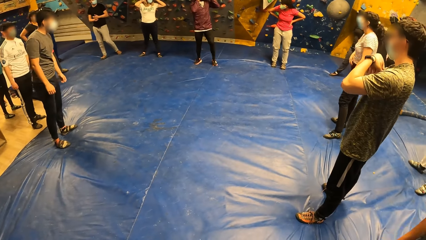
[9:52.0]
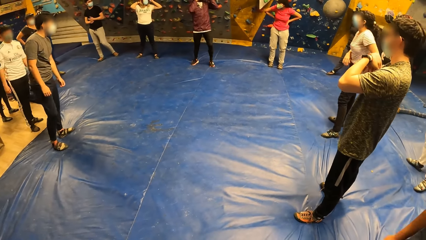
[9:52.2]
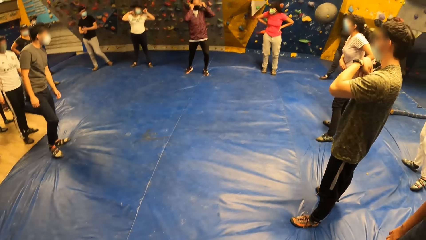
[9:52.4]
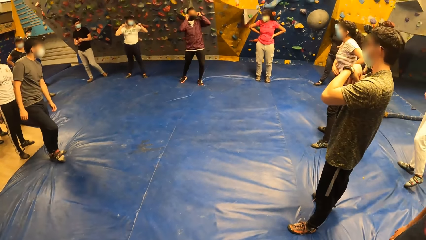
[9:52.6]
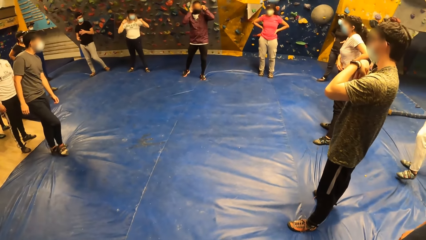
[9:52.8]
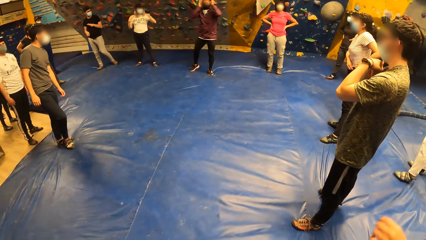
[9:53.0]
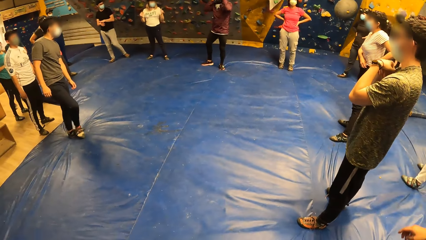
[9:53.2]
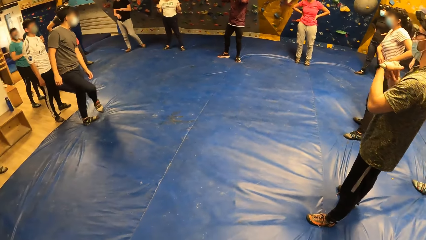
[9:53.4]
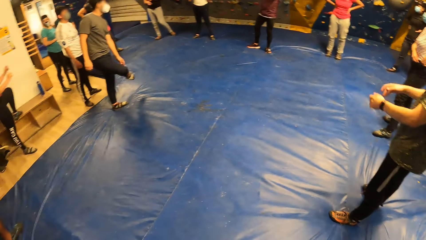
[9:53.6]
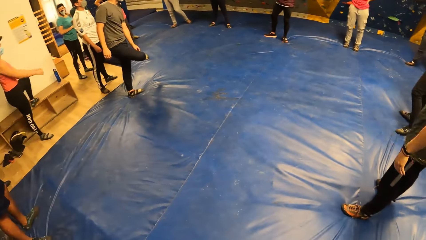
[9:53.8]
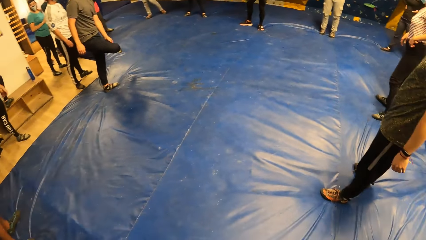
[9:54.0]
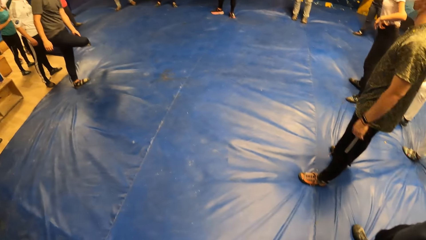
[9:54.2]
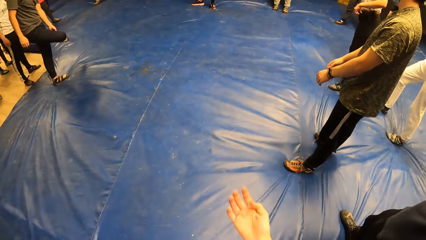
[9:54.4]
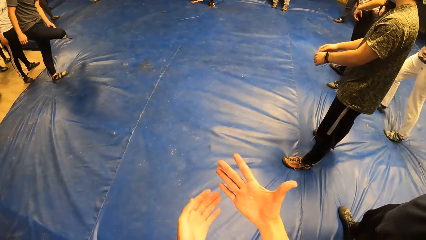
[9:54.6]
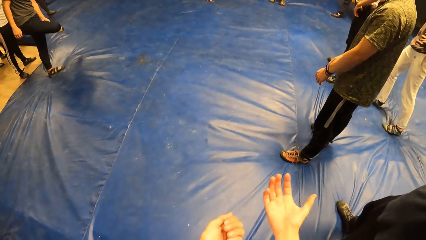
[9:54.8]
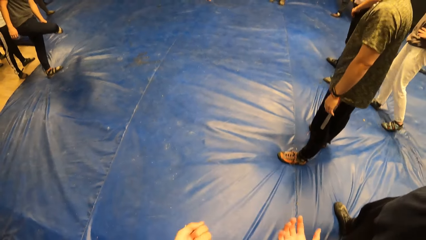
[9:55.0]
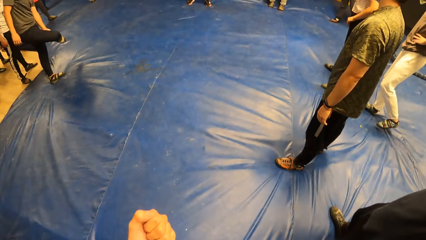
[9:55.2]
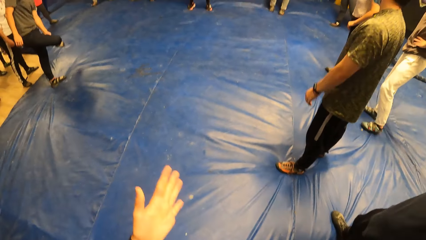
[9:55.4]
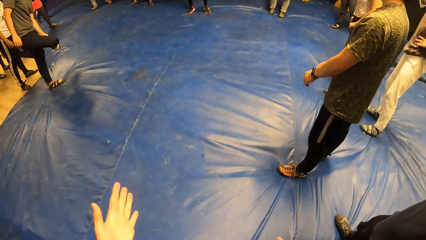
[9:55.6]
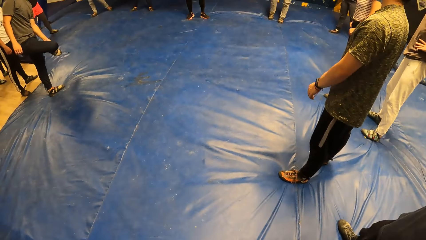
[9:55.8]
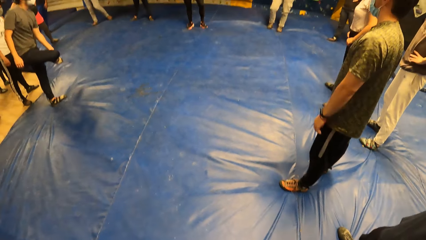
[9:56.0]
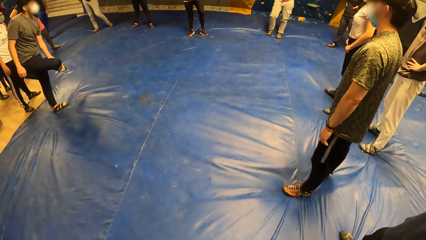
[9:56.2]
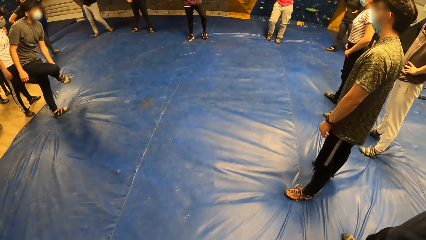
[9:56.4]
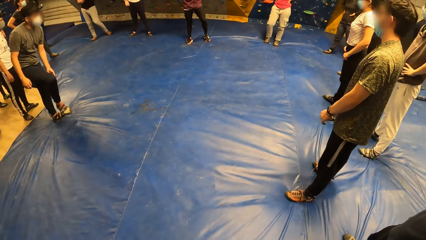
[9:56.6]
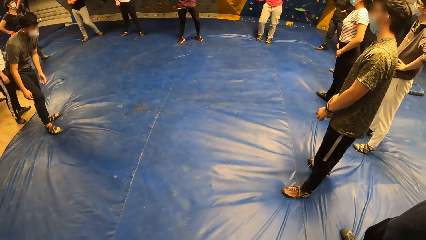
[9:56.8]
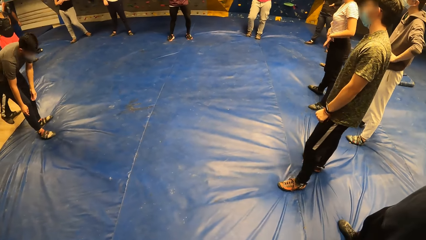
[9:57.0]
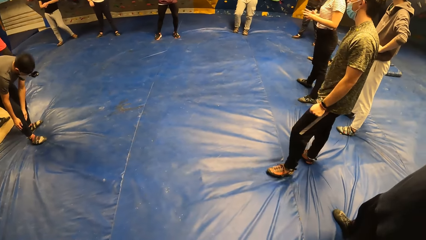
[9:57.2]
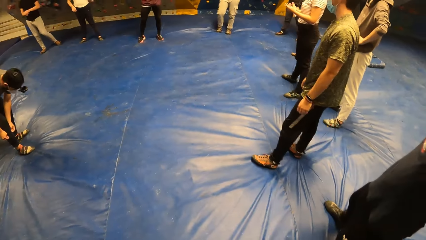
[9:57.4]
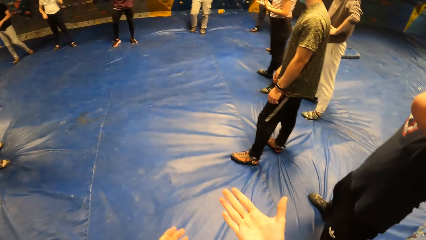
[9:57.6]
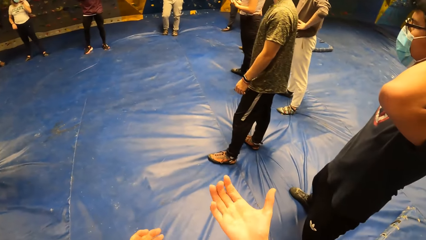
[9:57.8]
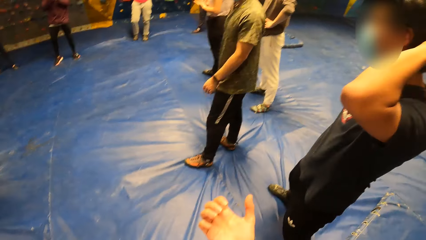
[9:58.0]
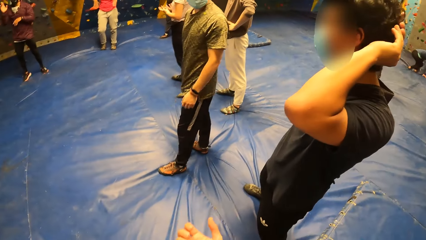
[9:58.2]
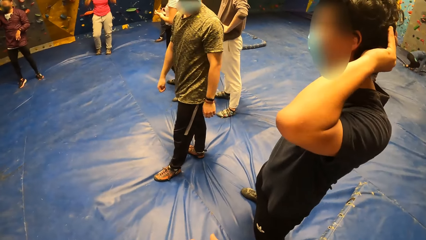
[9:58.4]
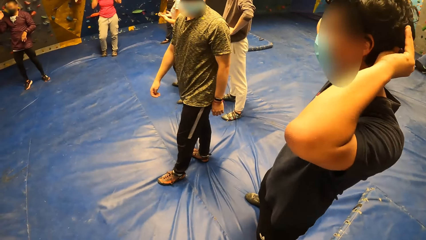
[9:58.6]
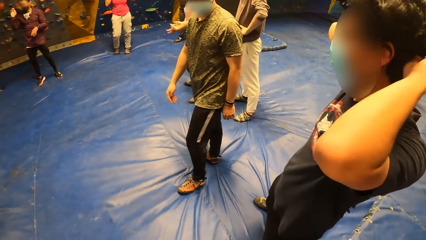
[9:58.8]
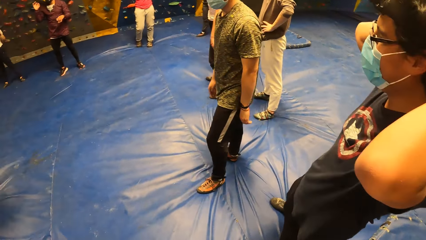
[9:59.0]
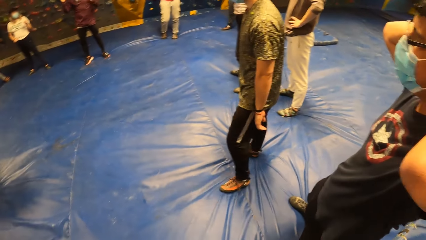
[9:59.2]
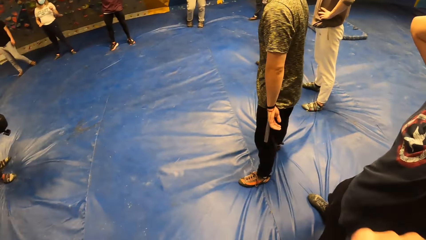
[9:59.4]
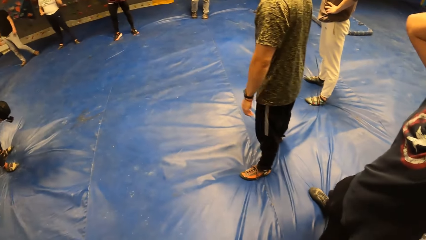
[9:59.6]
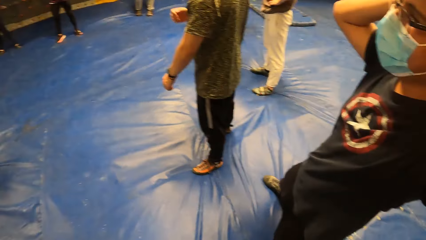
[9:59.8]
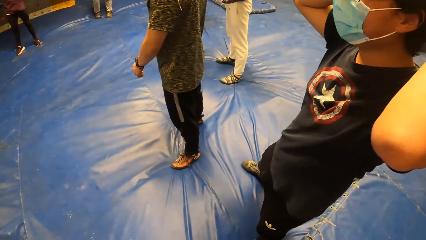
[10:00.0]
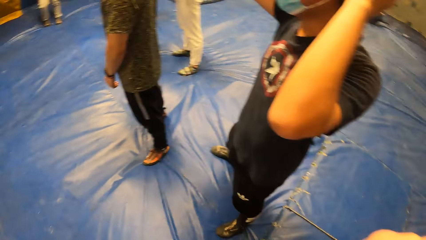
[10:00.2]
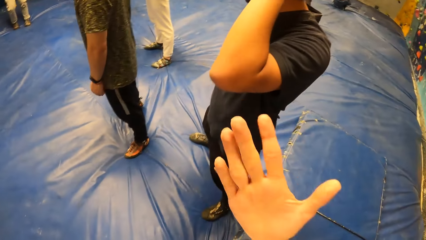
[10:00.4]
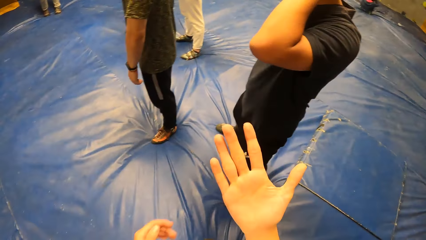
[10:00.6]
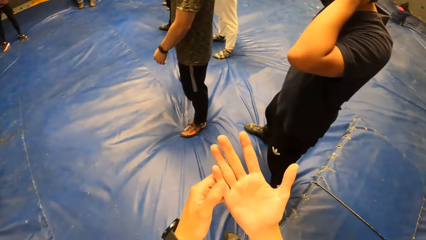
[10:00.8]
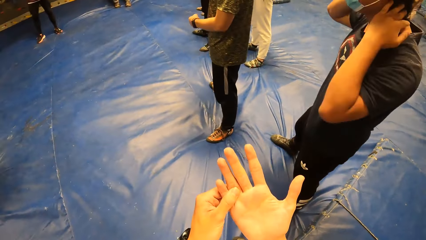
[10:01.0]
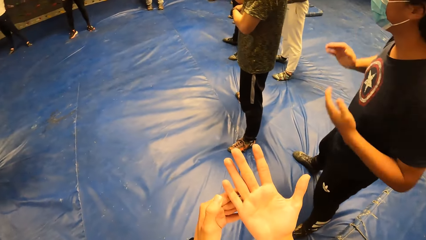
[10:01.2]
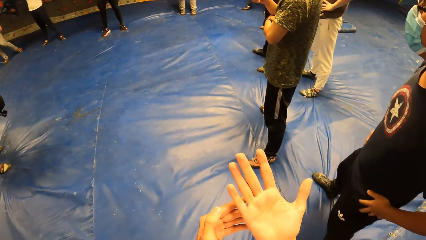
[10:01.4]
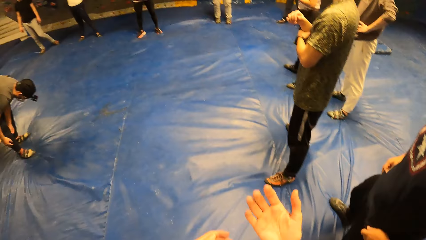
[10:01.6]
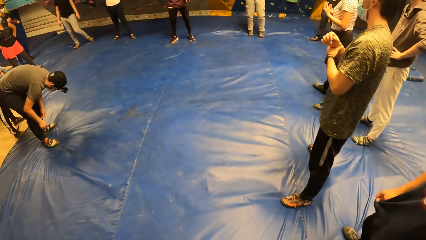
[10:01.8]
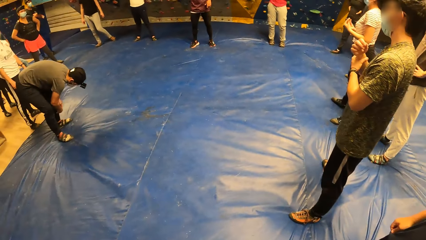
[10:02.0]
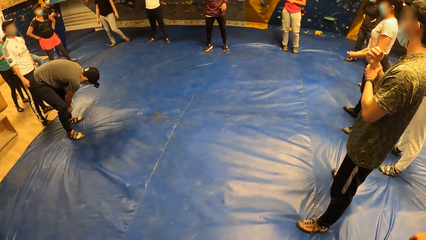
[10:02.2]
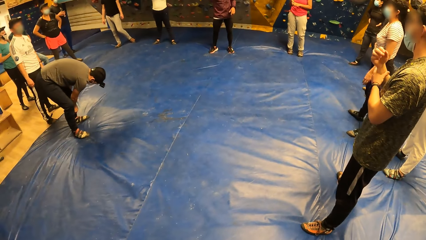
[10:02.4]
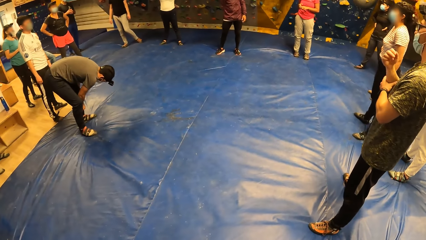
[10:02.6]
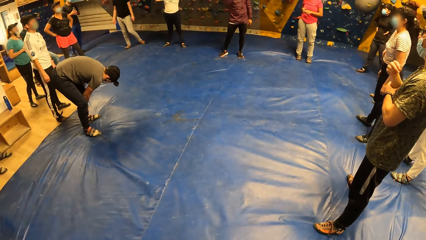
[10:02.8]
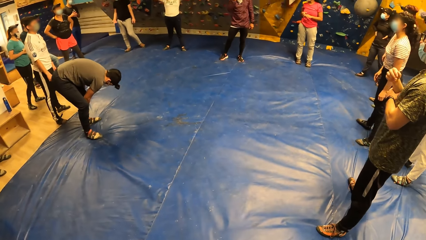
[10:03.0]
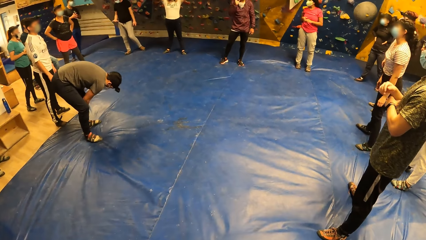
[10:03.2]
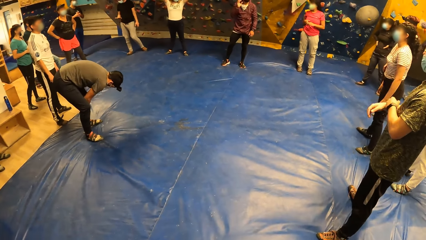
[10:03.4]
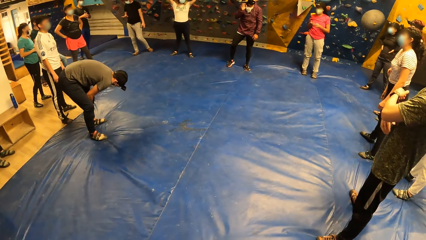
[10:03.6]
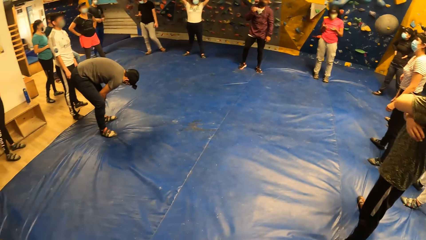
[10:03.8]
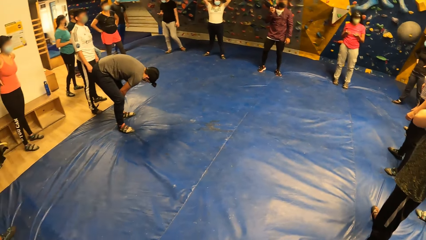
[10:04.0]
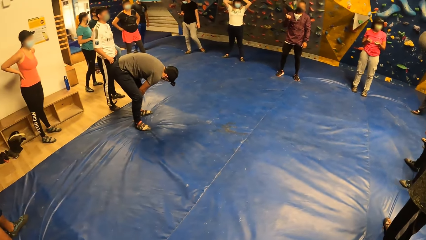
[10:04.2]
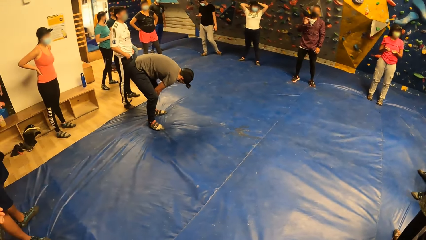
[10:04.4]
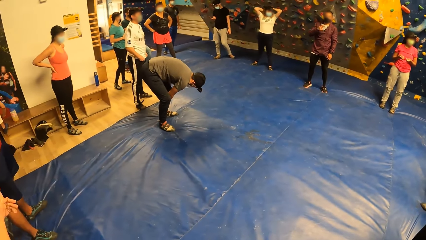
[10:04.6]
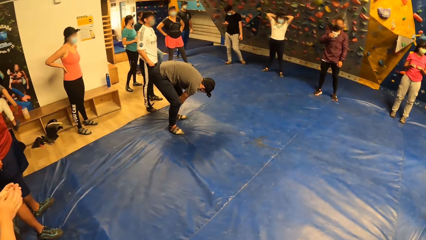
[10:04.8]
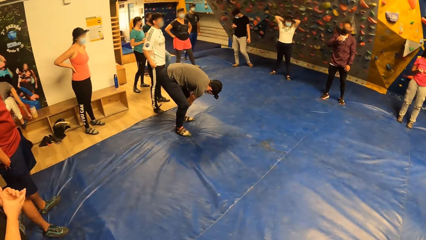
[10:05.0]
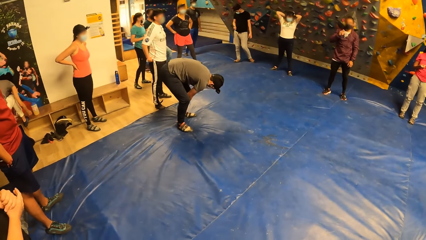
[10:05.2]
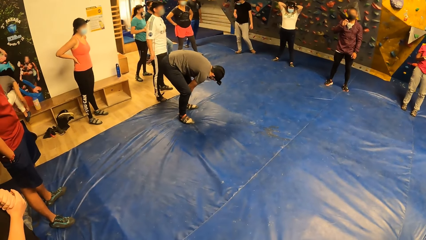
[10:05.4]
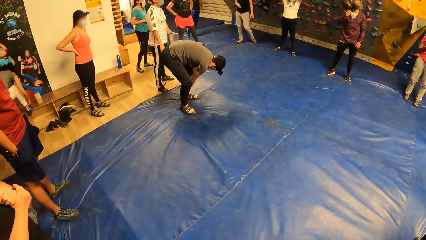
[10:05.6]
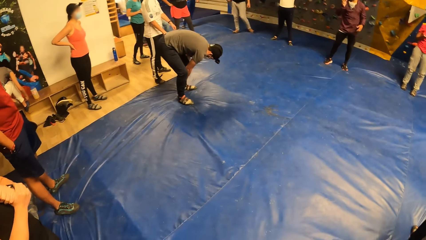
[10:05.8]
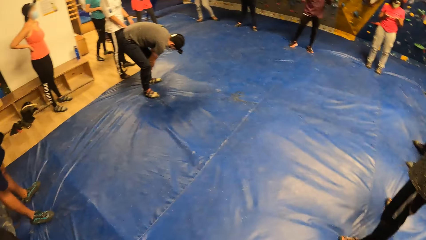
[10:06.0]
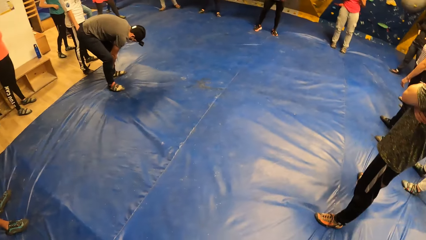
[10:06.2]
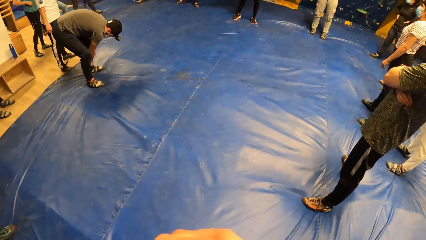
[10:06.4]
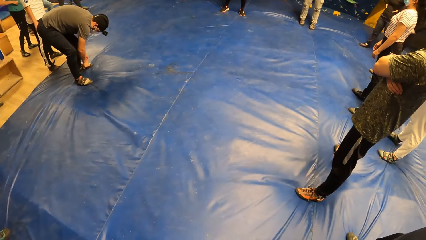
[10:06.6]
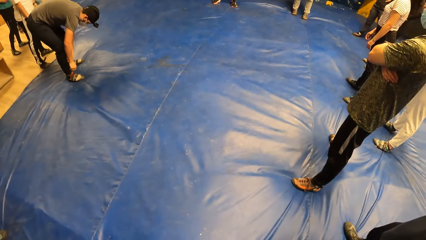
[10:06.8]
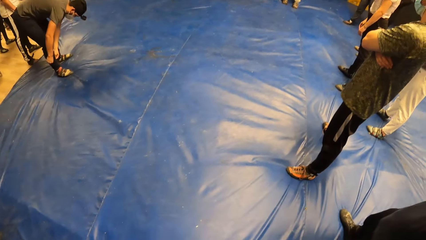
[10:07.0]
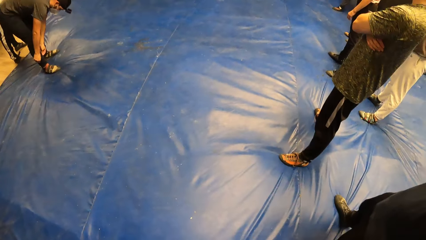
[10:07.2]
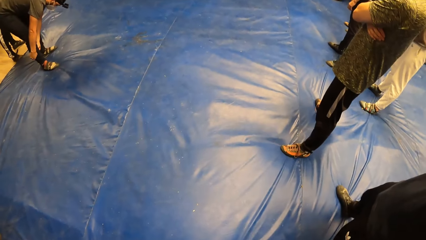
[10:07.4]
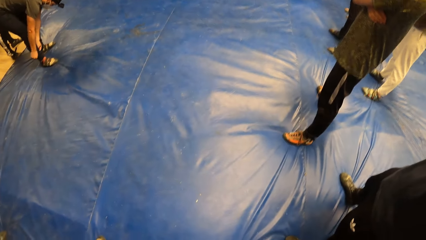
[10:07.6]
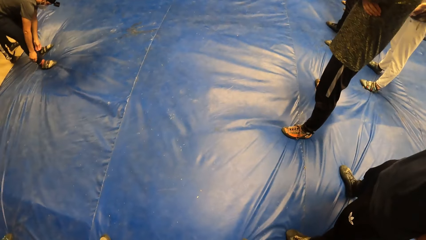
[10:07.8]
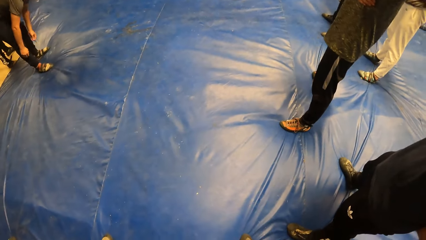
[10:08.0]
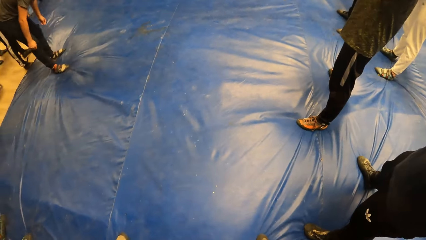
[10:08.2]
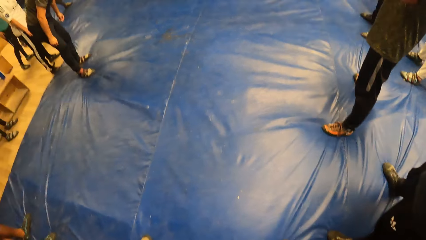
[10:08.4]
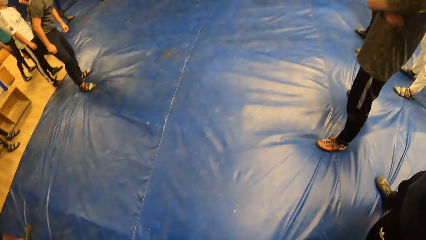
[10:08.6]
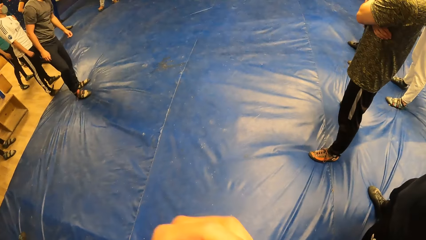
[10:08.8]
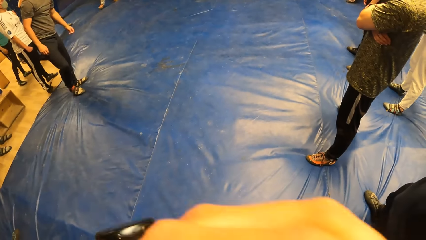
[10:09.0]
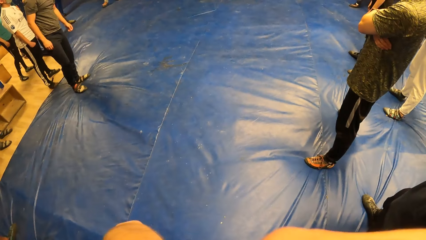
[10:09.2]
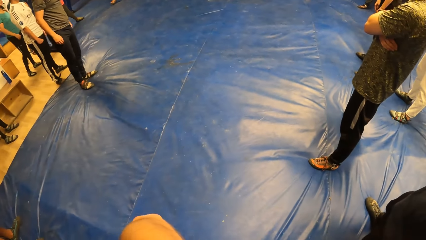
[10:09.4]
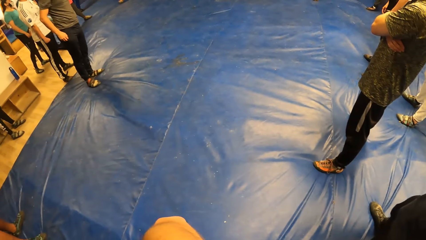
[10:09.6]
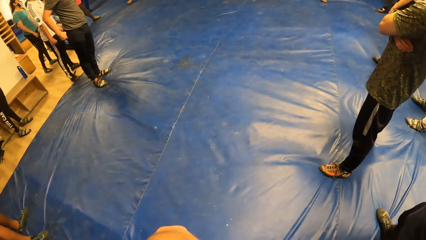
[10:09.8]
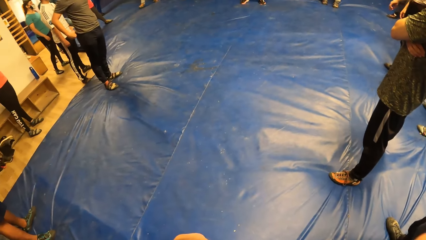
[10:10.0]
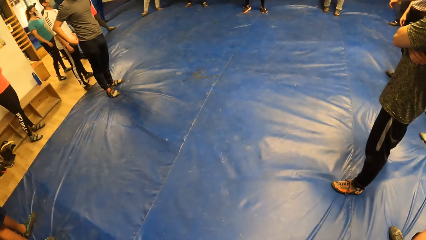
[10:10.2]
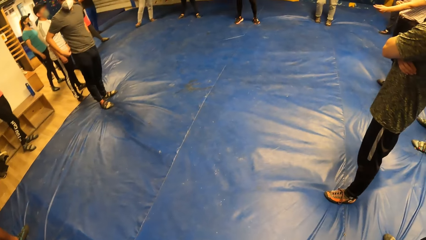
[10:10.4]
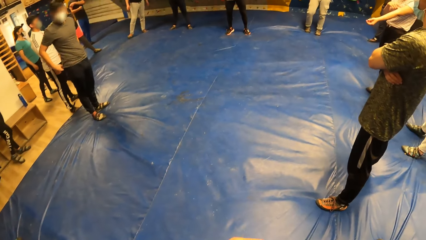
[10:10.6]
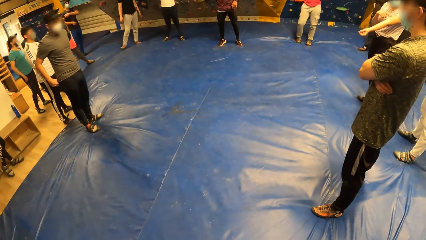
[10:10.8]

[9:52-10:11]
The camera wearer looks at the hand palms. They look around. They touch the face.
